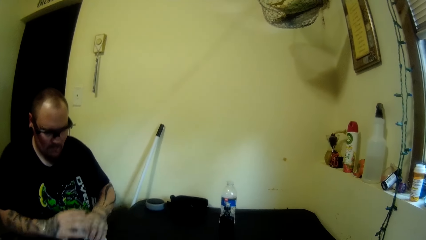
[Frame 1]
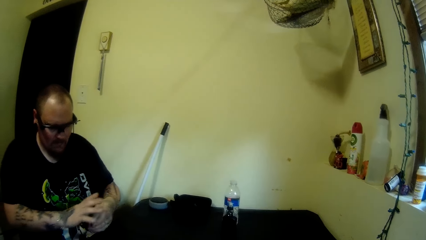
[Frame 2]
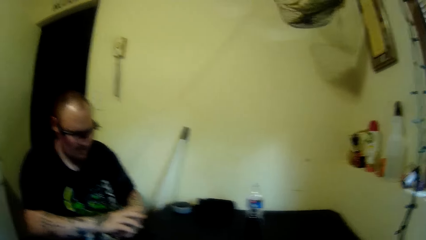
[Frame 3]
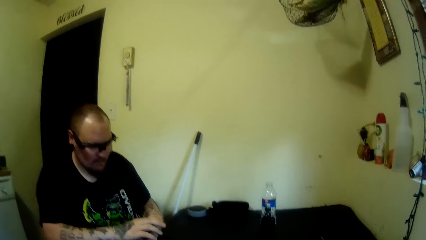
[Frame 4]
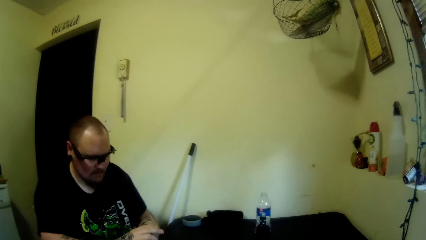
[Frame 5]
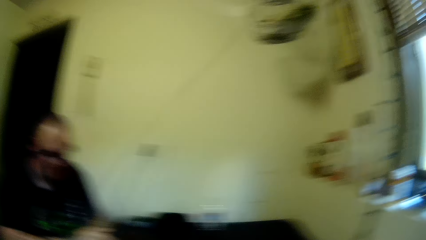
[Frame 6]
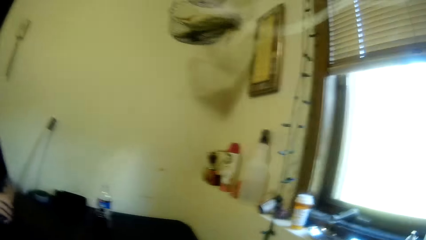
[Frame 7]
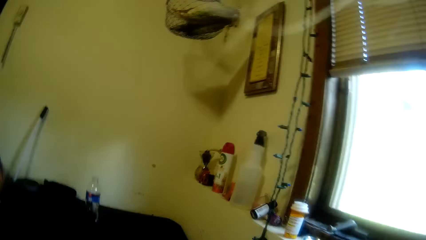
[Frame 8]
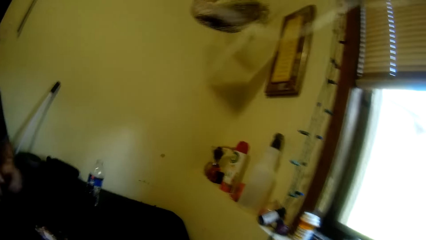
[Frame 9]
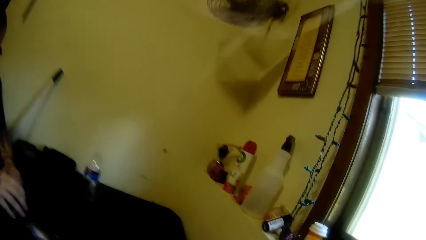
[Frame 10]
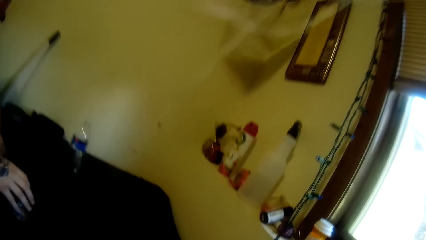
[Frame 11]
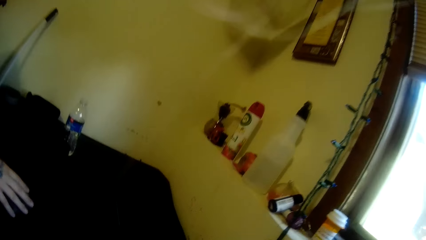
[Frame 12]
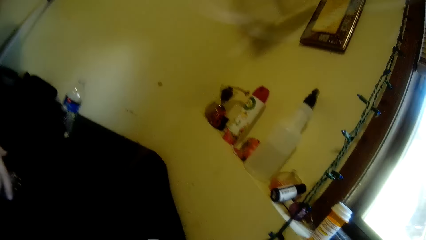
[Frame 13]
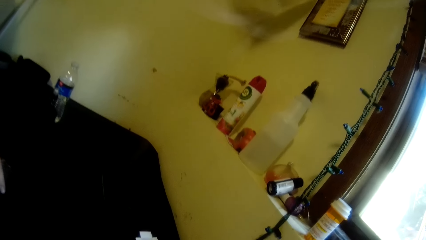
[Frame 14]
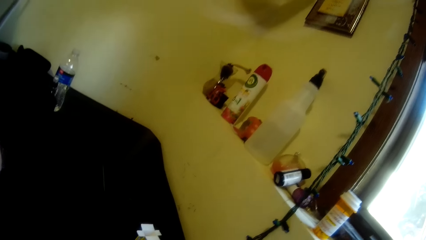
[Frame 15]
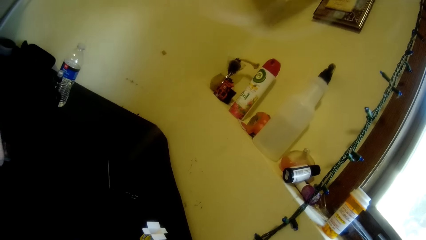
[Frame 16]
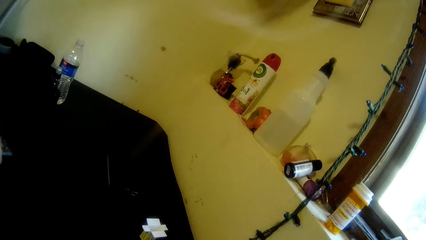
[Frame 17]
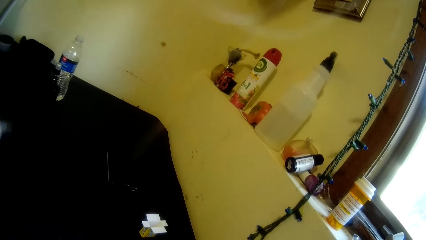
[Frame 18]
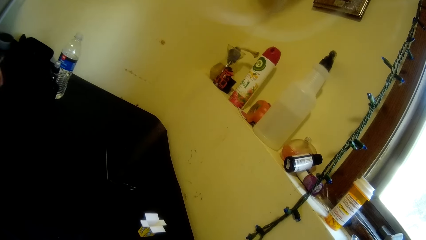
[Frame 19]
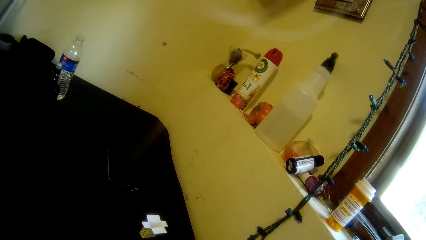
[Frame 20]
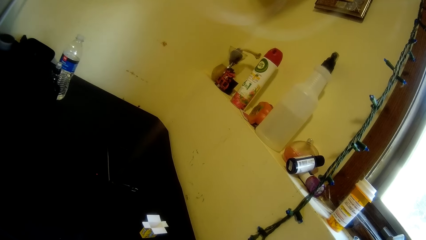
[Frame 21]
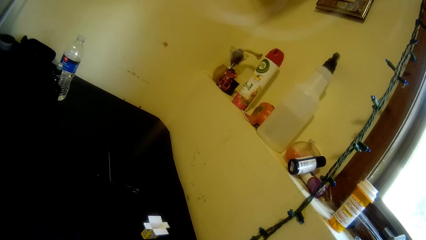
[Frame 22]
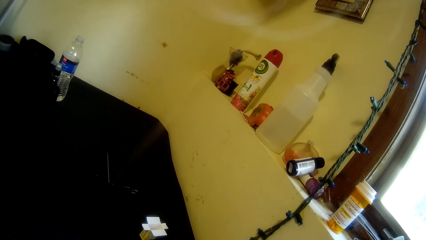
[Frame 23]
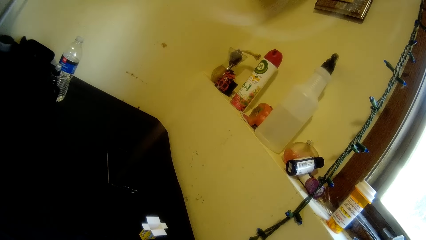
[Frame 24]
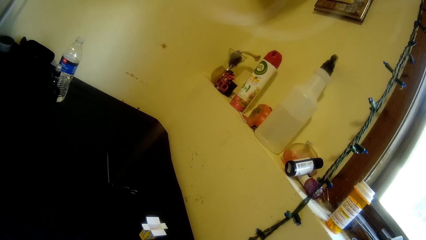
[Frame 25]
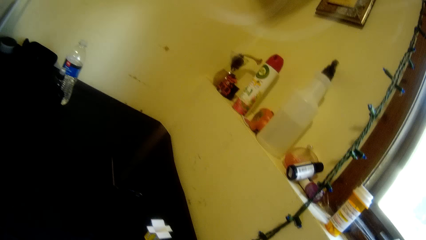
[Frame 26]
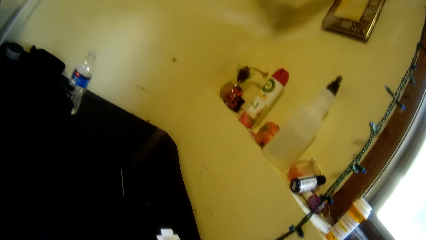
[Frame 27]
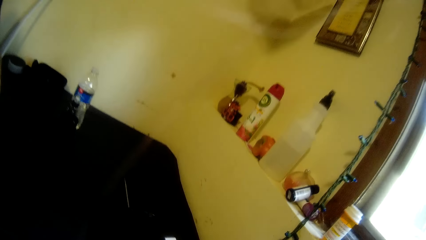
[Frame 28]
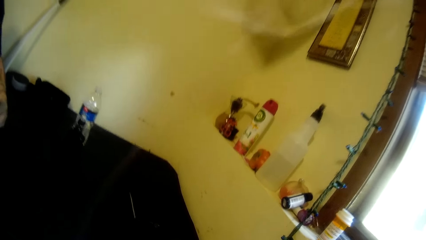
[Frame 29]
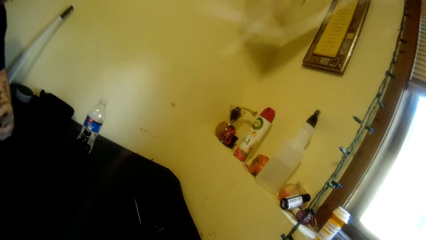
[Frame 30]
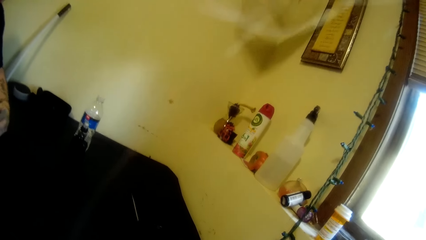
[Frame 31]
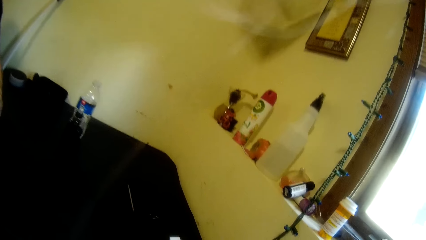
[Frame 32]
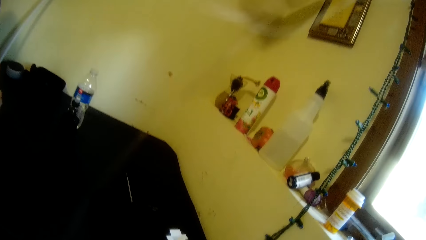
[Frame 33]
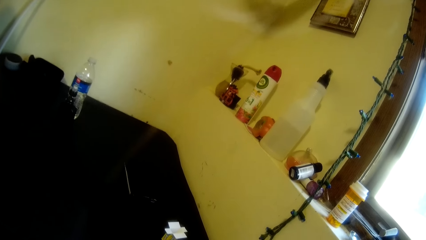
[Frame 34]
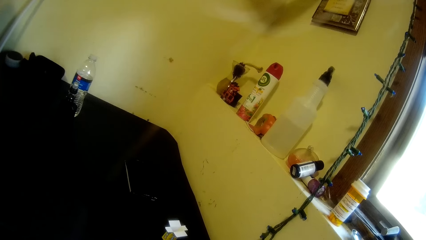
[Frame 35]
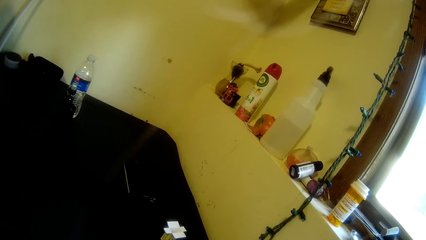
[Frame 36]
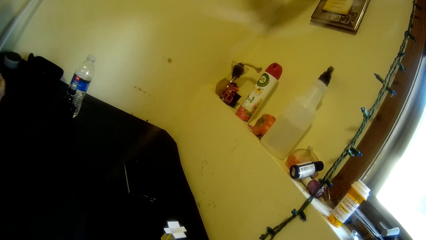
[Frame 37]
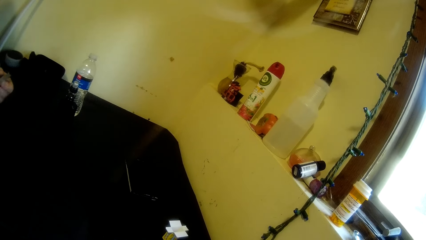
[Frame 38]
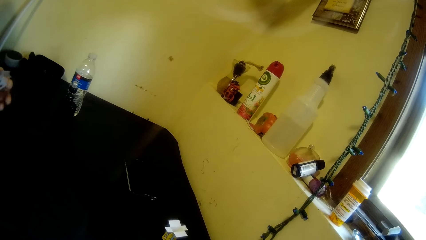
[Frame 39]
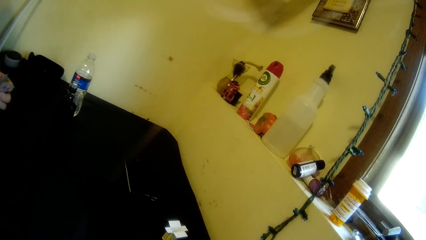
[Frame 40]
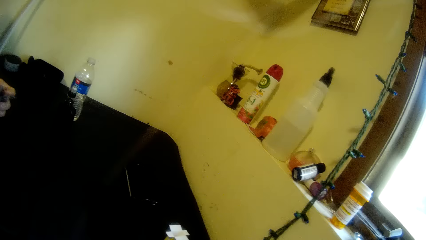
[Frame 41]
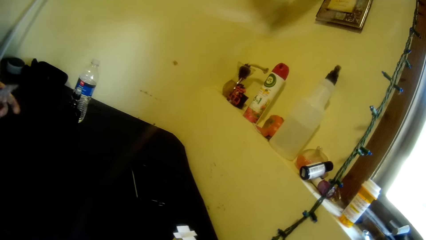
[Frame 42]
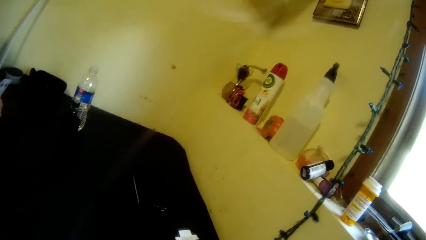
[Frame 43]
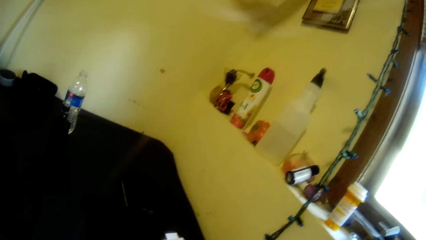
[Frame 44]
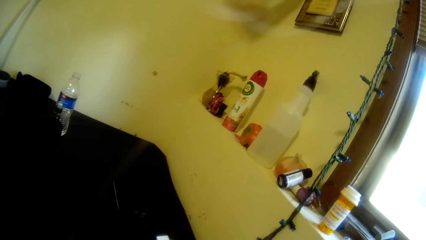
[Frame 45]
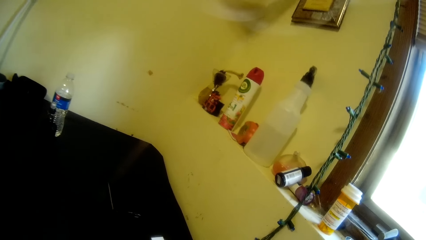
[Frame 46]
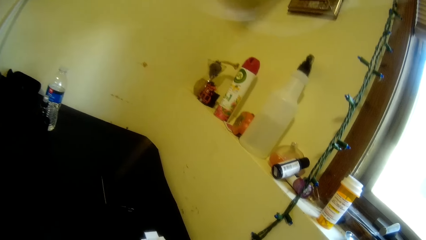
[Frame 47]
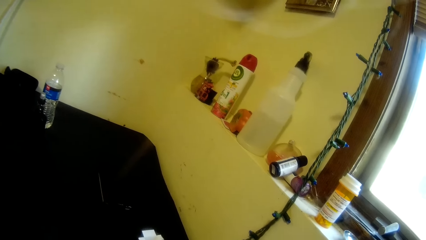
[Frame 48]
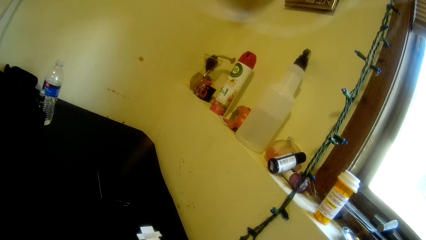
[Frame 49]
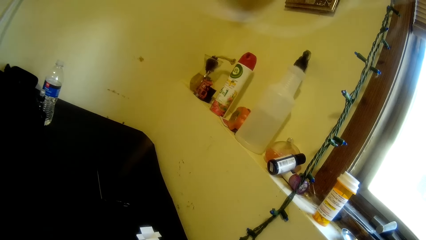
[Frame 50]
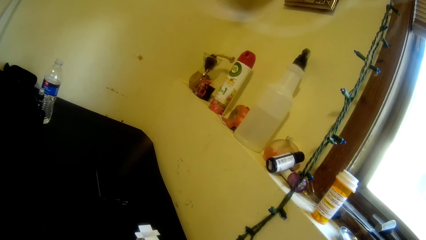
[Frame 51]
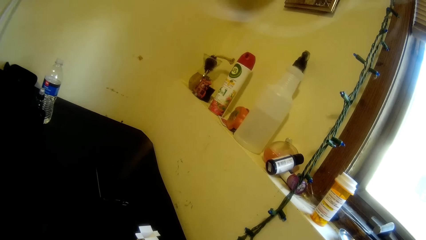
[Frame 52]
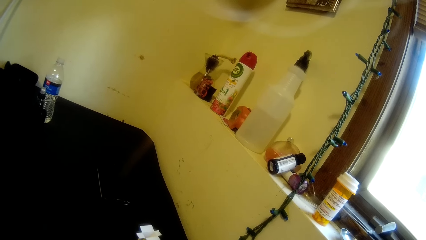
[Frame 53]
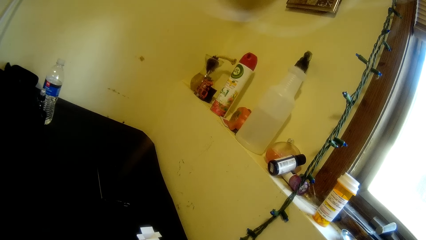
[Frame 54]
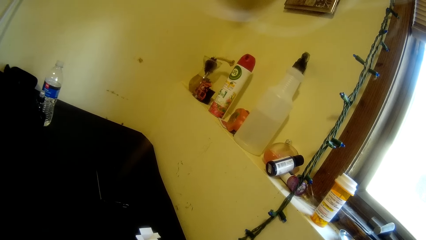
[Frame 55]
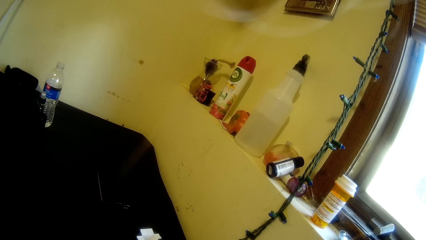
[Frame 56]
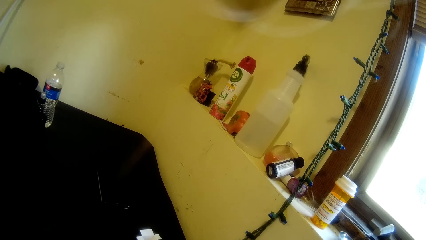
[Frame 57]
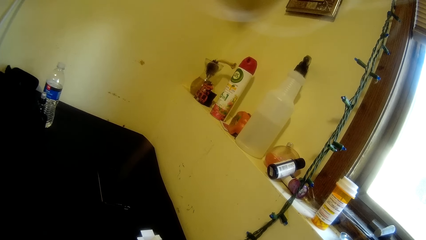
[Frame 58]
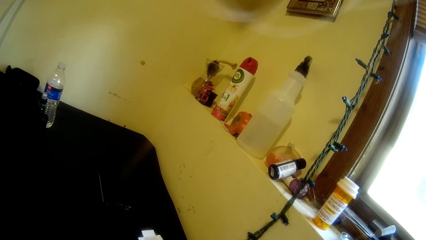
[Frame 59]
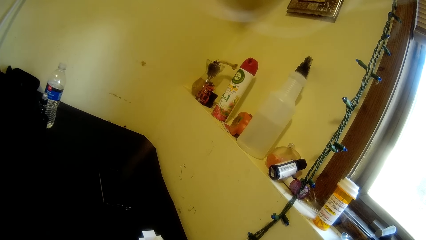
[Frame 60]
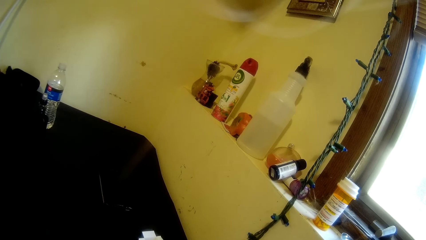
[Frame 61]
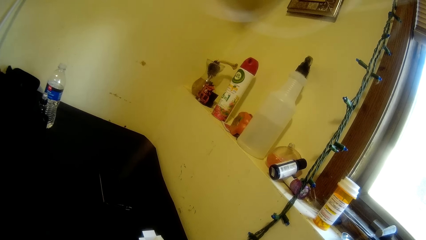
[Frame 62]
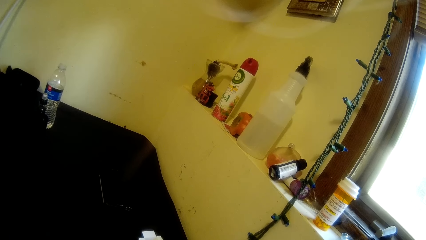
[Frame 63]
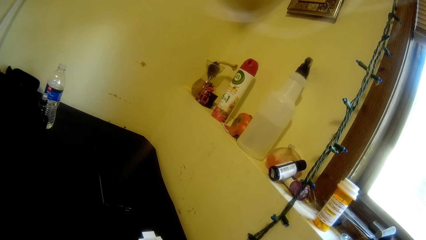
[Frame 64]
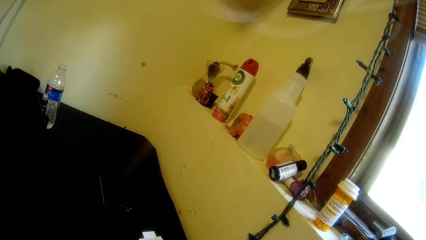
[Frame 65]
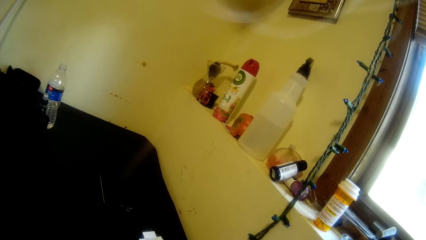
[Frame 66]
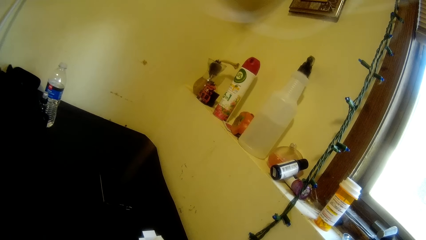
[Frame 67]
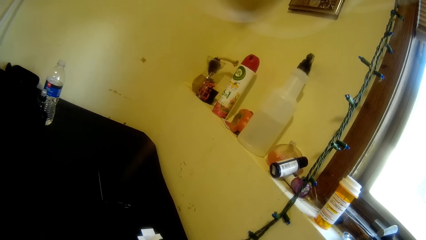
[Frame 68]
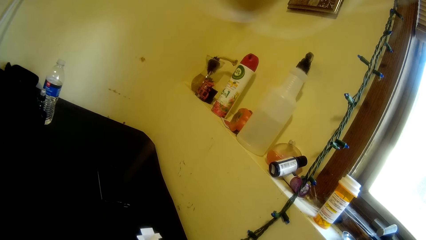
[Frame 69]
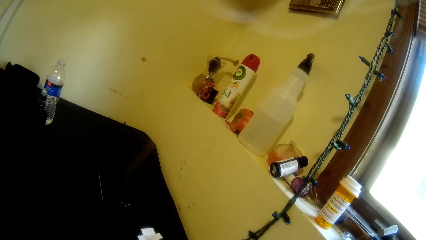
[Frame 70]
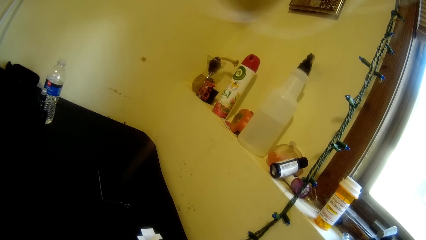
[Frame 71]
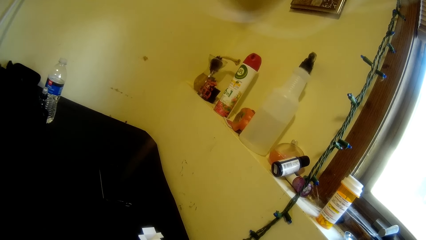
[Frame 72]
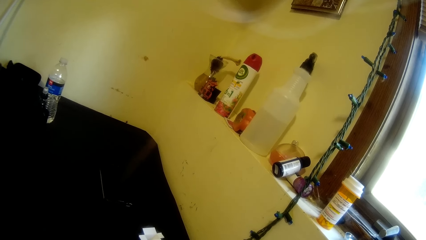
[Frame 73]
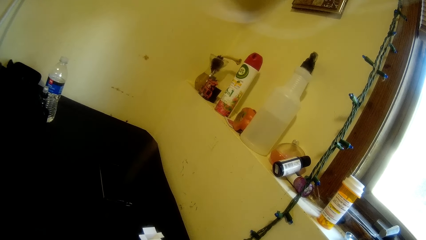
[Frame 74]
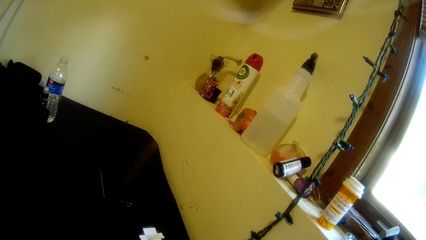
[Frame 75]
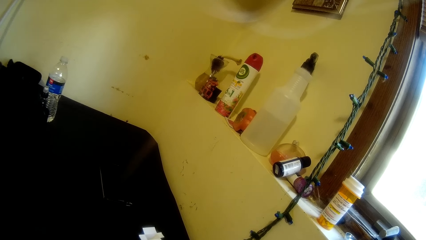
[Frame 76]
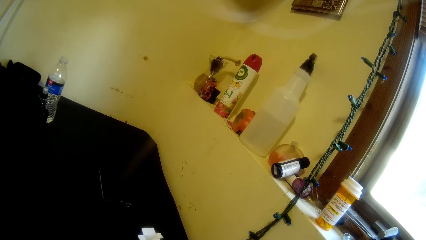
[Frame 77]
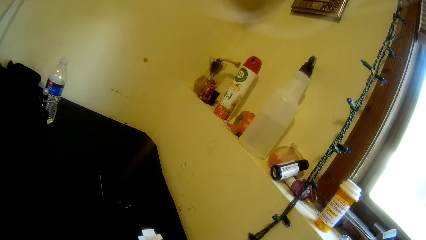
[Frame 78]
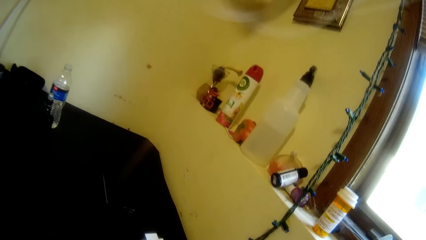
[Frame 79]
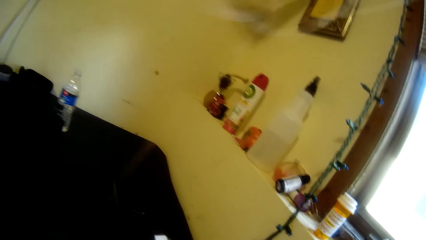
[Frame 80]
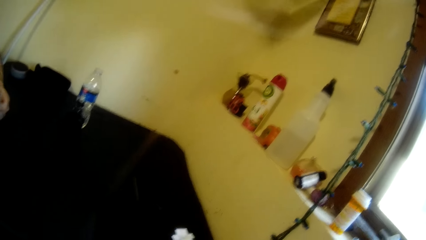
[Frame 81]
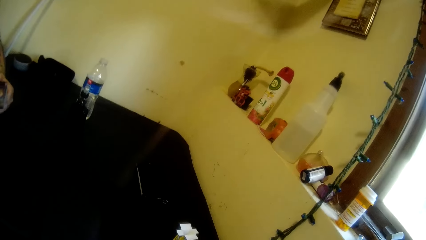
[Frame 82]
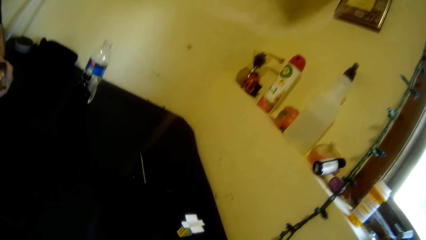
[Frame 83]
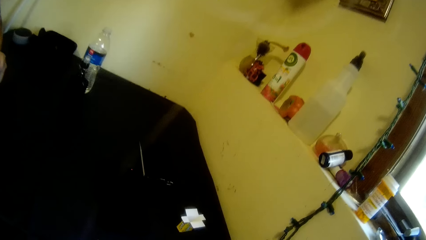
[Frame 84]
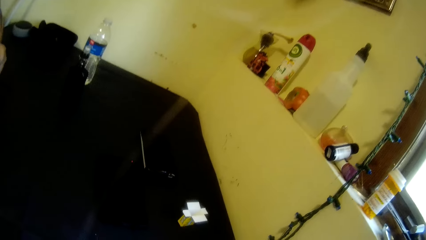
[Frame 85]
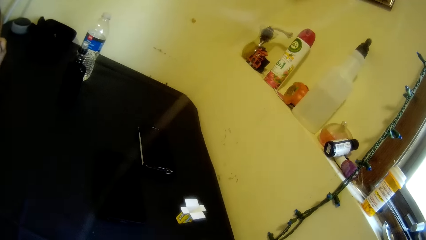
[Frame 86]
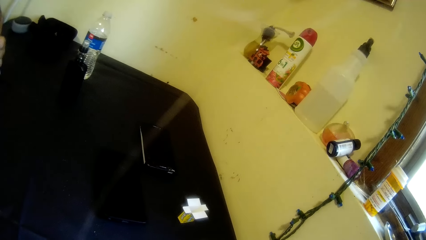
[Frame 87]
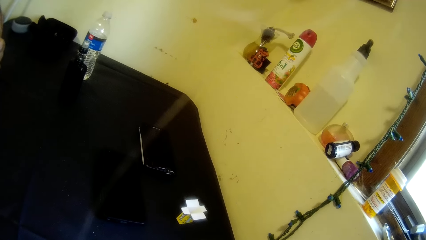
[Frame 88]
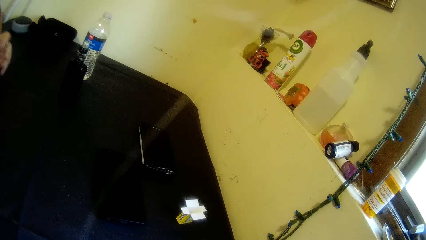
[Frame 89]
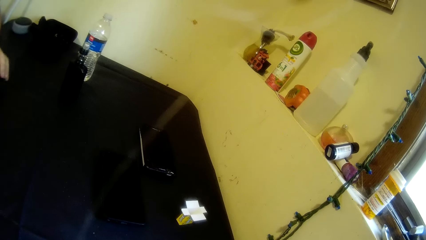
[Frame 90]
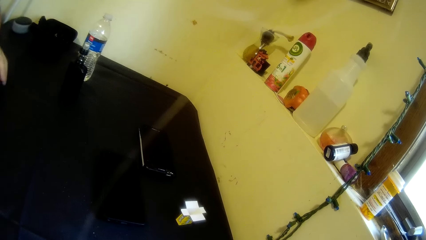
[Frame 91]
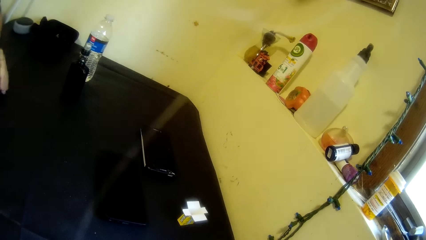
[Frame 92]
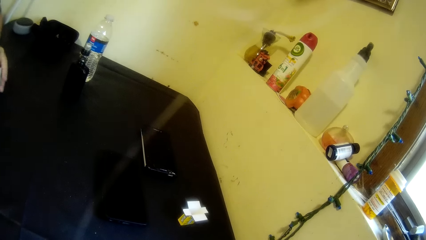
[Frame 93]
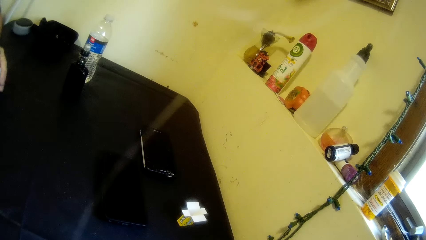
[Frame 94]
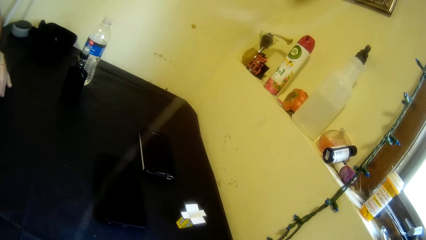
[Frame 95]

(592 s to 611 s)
A person holds cards. The person takes a card. The camera wearer looks around and talks to the person. The person holds the cards. The camera wearer looks around.
